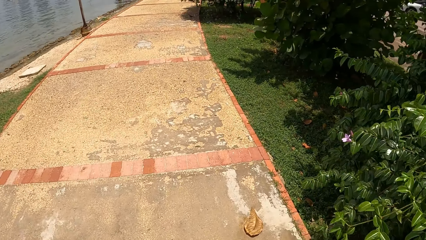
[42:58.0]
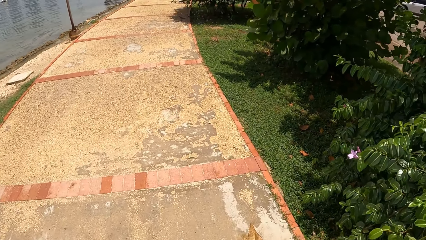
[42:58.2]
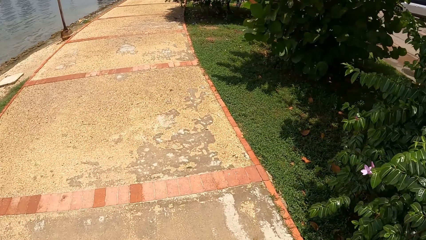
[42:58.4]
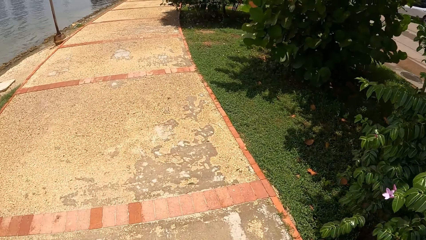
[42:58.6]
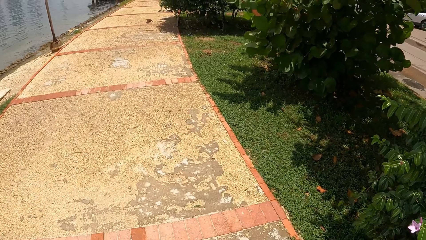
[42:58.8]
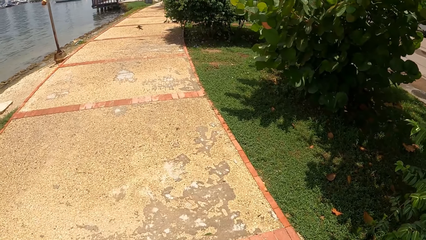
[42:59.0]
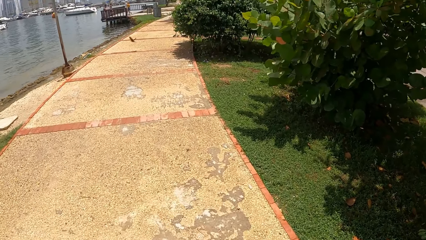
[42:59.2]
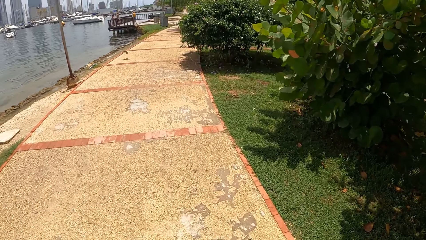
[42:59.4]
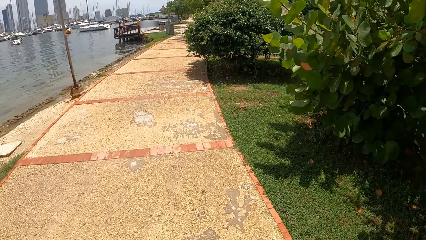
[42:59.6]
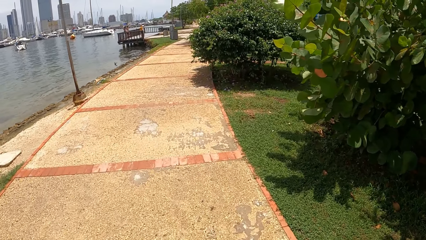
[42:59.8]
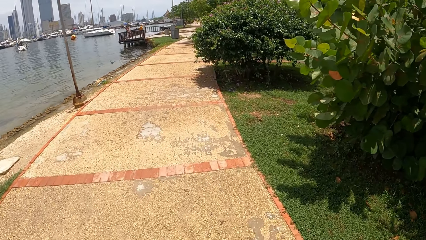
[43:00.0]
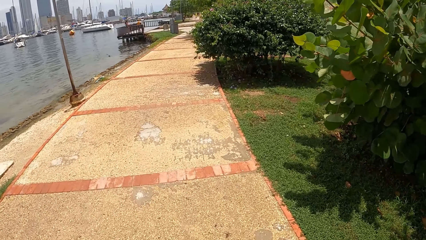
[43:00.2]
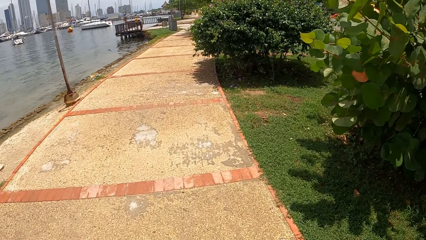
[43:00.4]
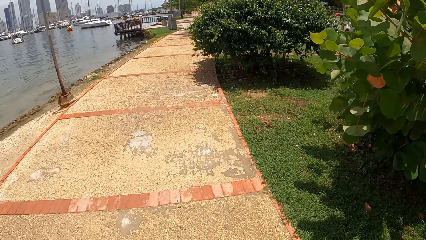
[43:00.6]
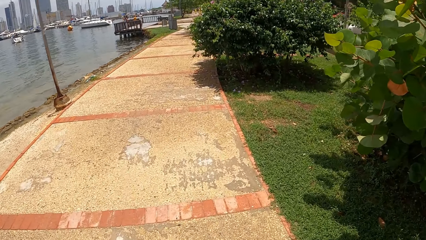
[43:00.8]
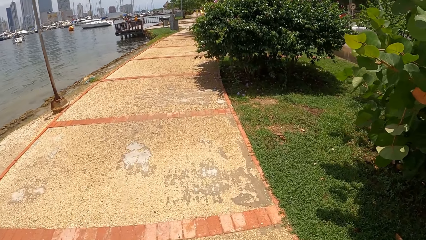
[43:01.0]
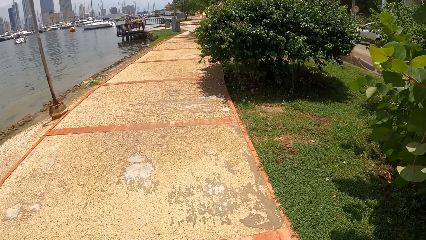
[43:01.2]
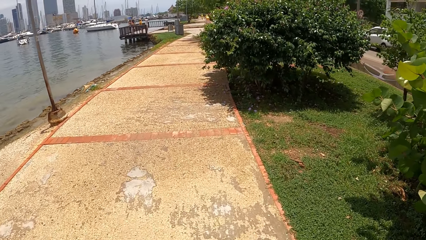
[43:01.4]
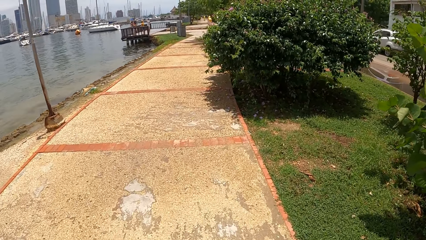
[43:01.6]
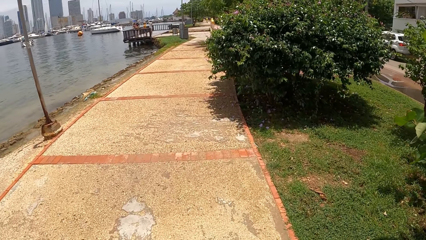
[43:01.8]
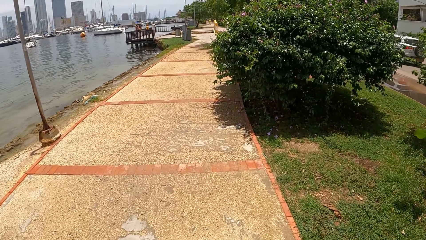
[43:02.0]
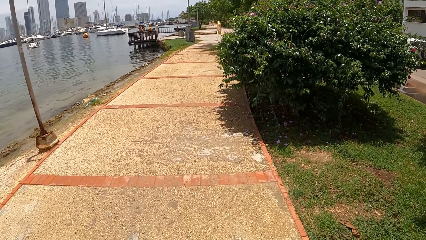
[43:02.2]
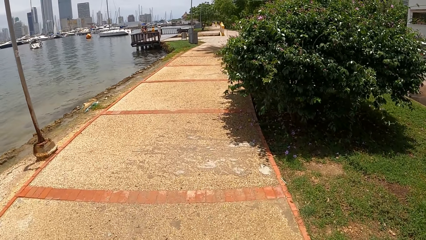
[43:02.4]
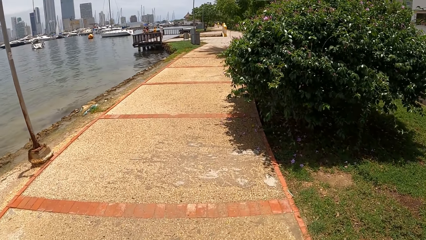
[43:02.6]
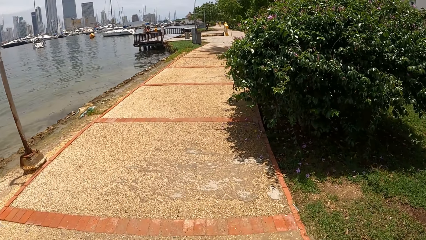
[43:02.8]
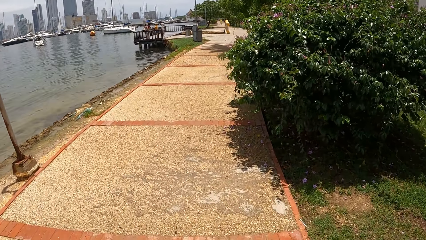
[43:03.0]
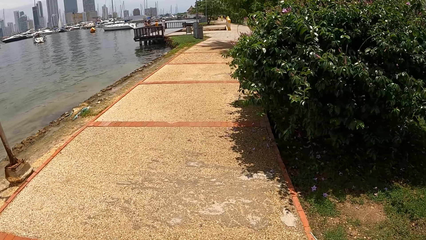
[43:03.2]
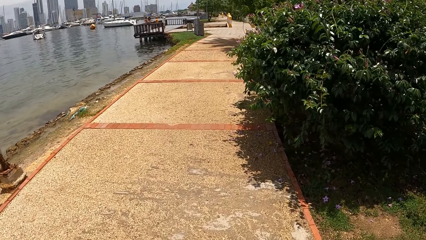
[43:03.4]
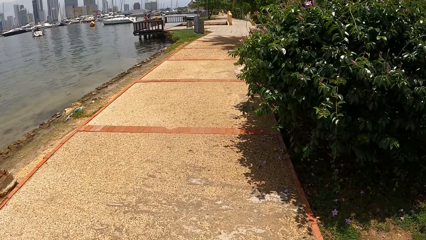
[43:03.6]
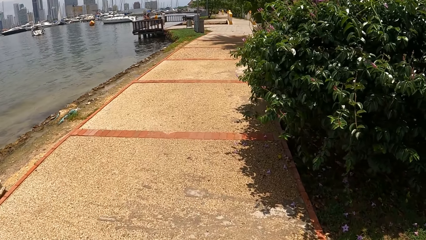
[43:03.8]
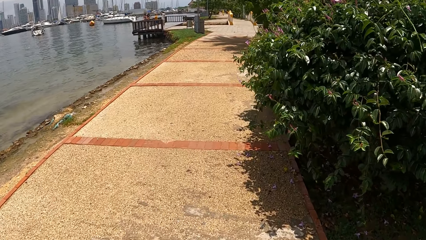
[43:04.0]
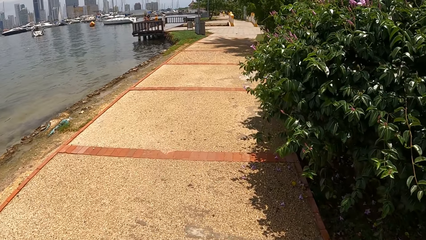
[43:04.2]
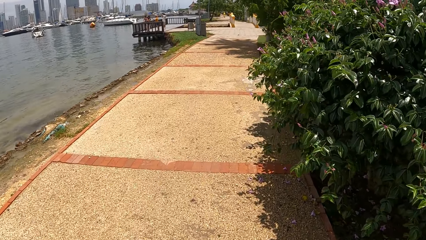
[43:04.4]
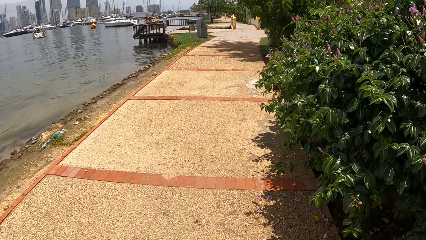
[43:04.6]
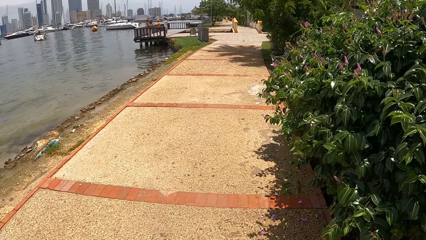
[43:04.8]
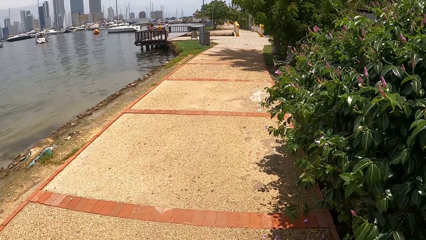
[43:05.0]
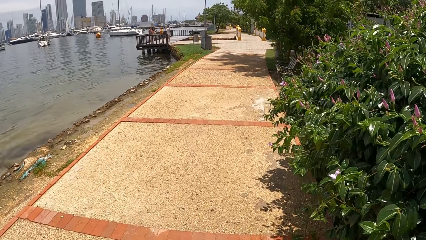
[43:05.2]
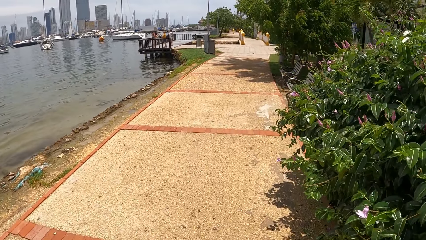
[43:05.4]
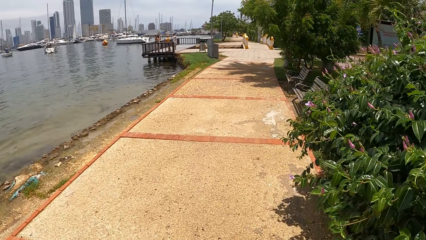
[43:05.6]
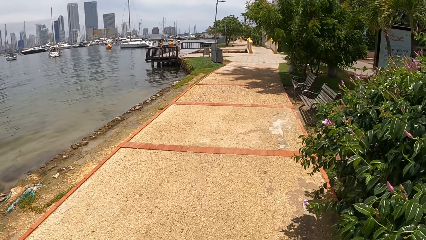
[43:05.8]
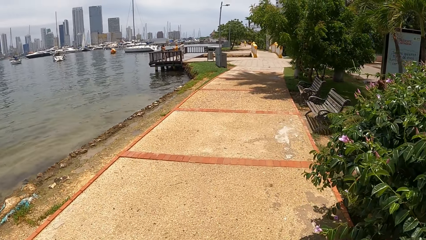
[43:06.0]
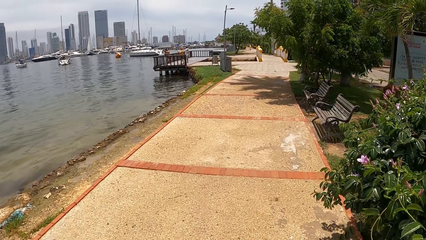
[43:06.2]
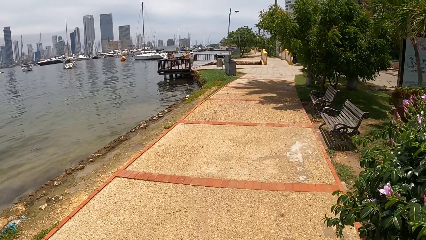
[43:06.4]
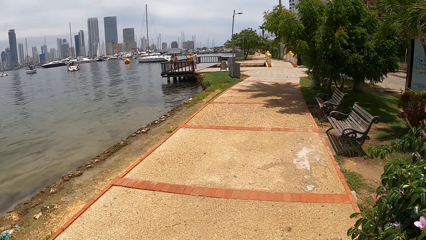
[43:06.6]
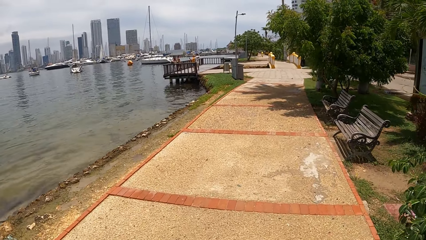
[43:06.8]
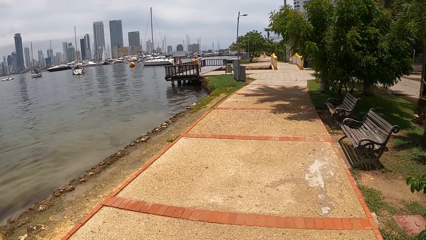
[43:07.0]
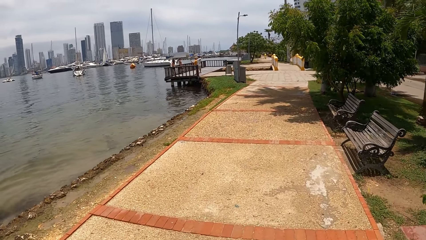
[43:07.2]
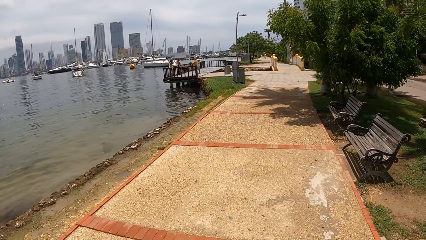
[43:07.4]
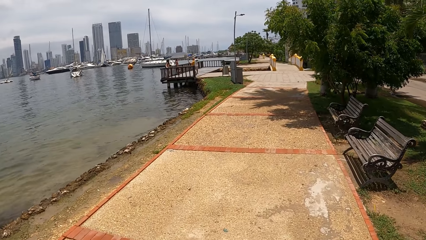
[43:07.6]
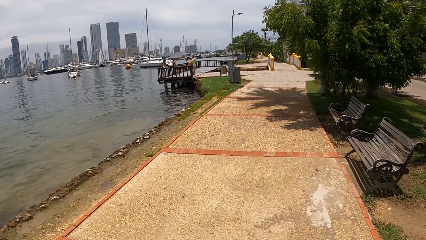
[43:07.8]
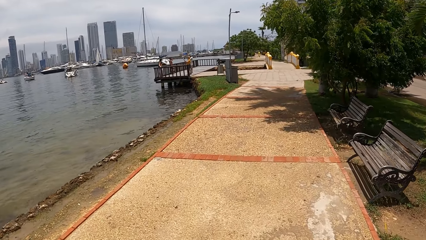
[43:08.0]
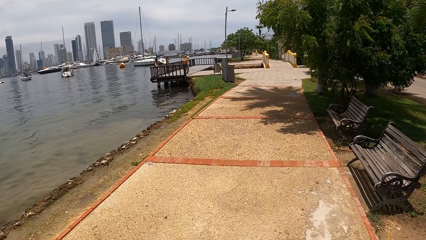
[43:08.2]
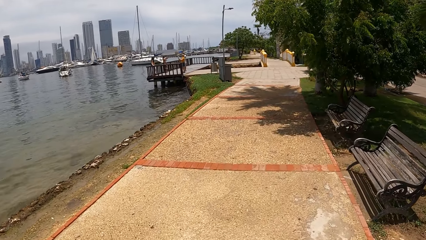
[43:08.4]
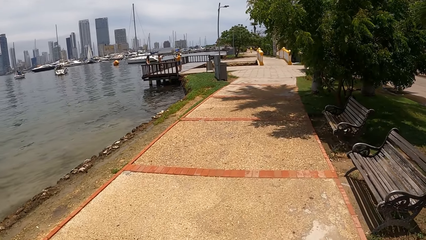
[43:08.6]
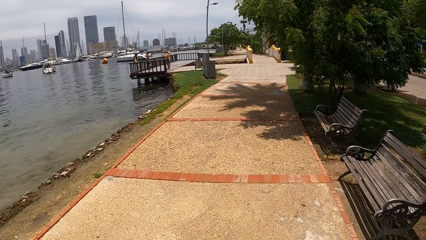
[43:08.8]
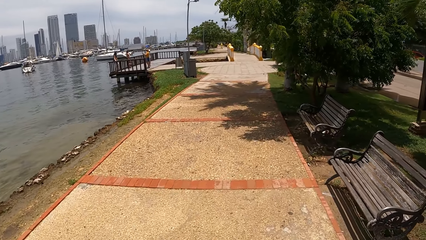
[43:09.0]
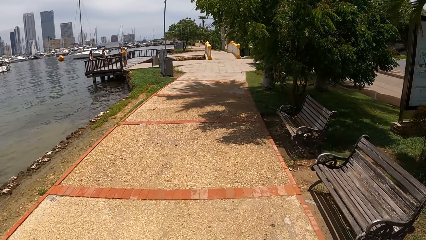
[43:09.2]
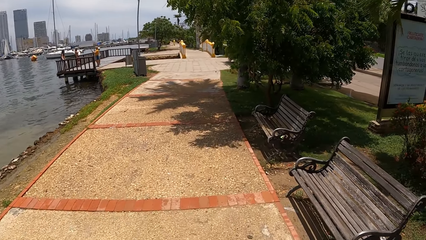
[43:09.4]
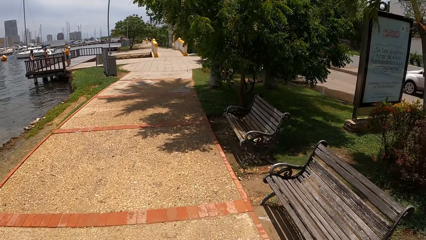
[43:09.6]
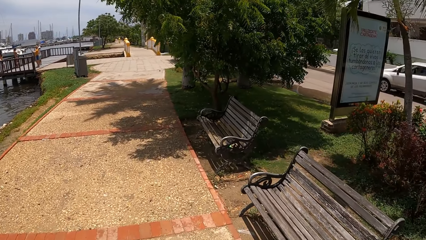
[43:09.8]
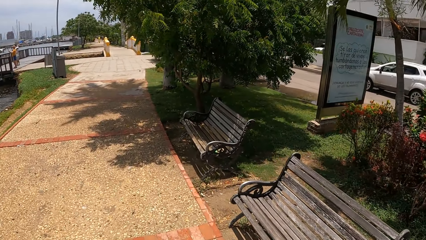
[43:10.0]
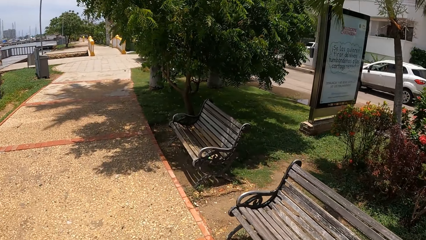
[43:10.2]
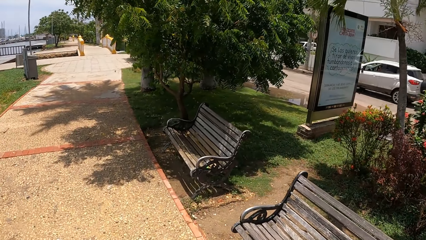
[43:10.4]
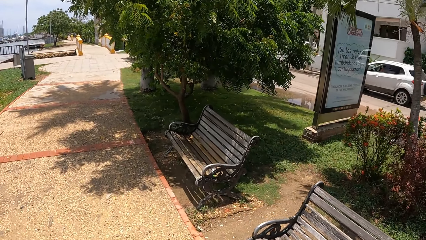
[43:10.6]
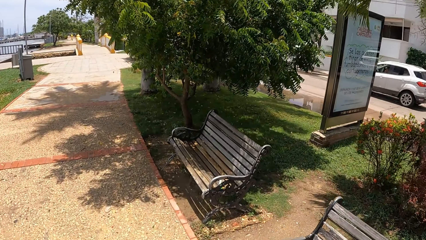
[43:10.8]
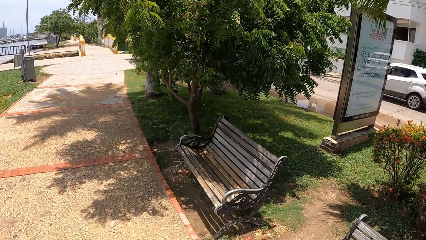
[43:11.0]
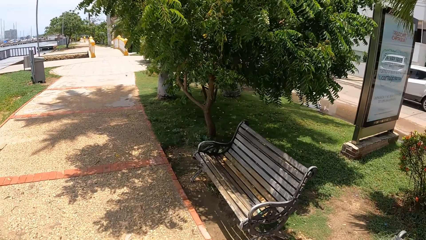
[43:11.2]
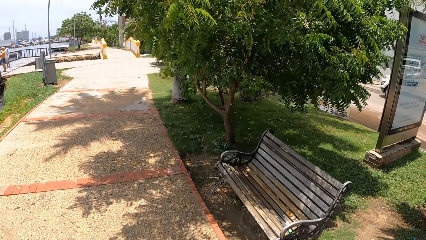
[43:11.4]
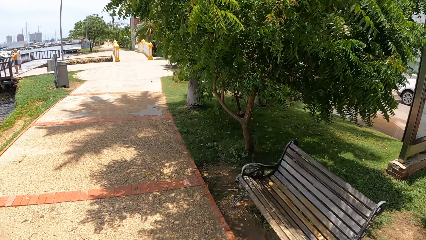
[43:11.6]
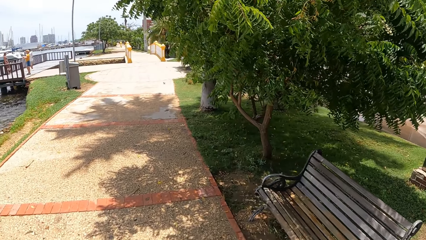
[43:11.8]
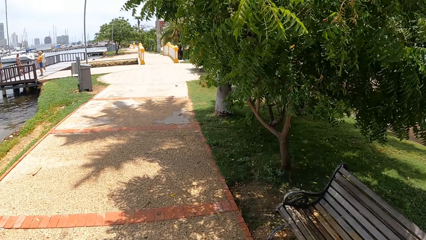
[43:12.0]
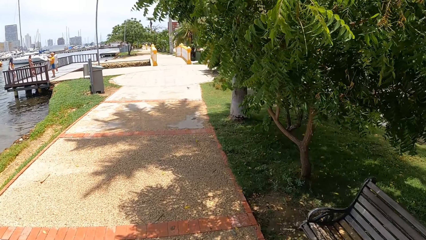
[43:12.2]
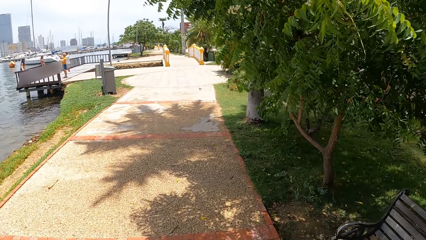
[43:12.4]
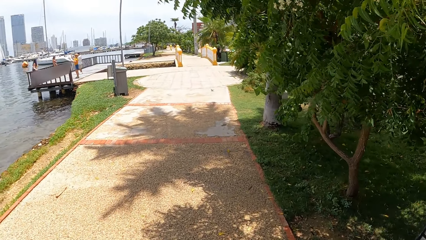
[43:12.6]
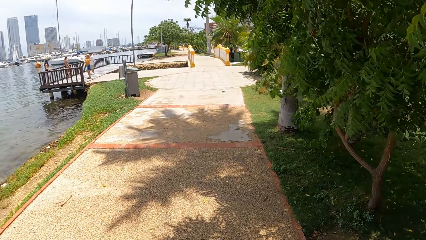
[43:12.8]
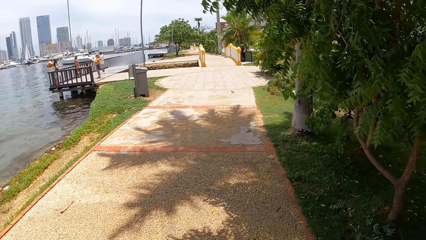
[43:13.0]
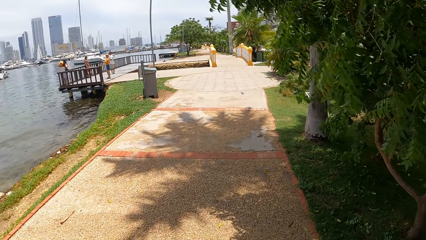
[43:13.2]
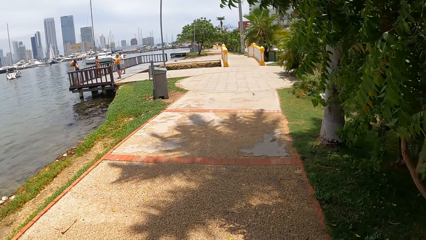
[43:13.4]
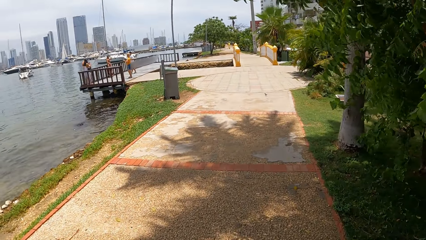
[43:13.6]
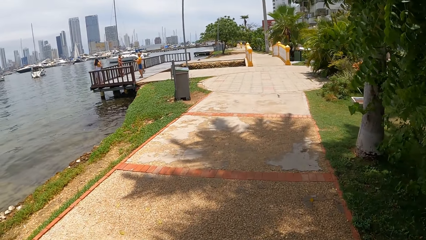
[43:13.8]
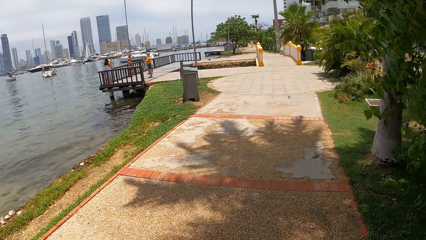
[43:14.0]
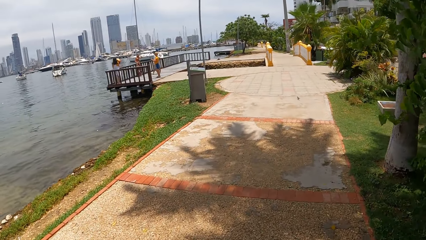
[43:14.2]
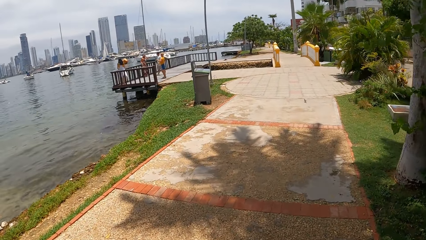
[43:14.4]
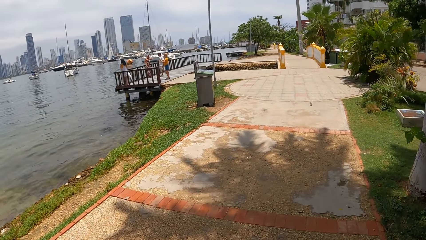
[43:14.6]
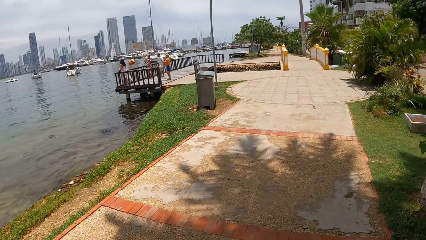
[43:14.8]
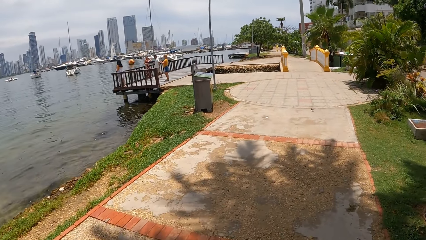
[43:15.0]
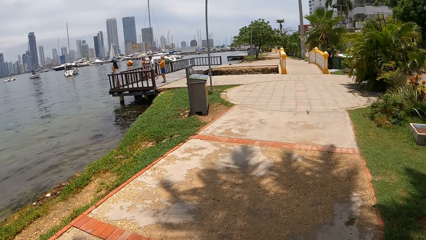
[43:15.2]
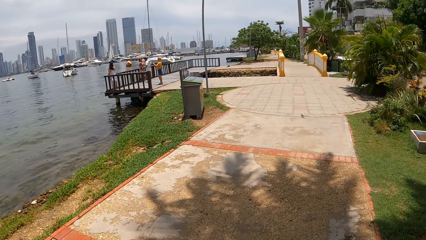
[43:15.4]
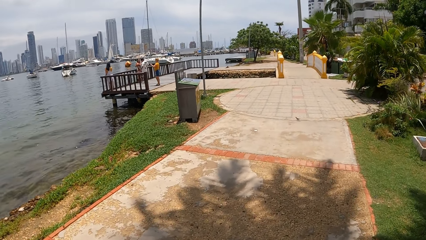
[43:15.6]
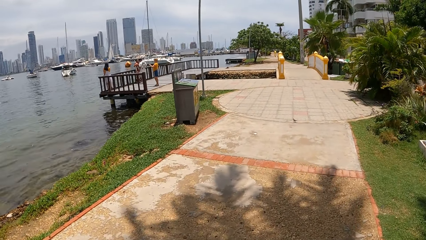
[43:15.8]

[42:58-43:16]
The camera wearer moves around. They look at the bird. They walk on the pathway. They look at the park seats. They look at the monument. They walk on the pathway.
